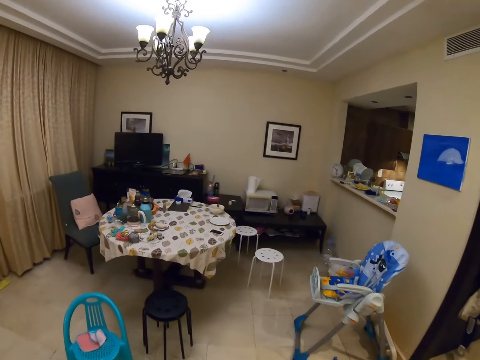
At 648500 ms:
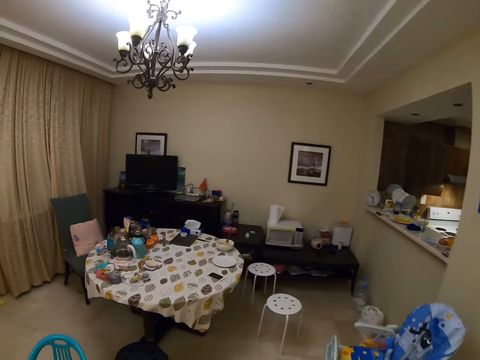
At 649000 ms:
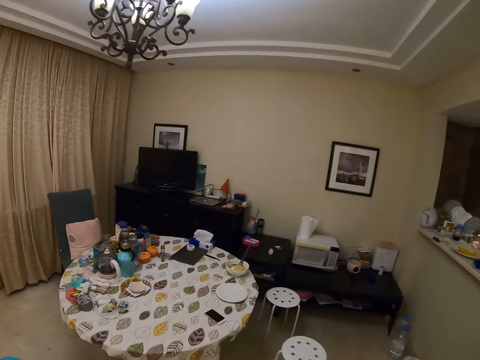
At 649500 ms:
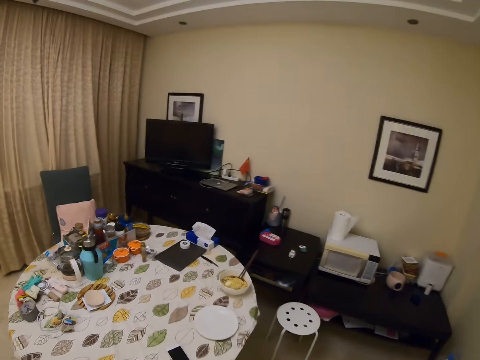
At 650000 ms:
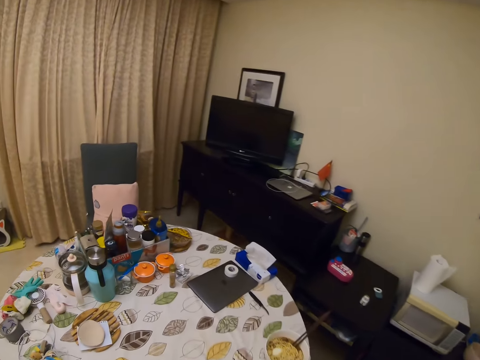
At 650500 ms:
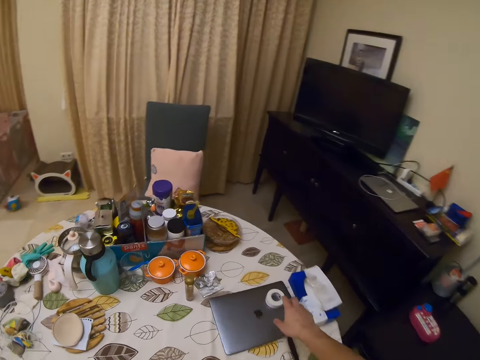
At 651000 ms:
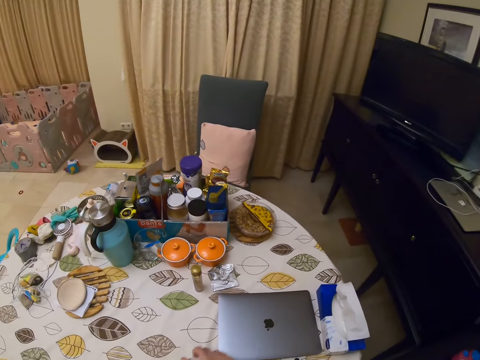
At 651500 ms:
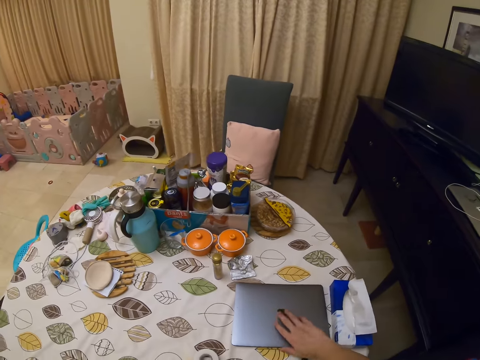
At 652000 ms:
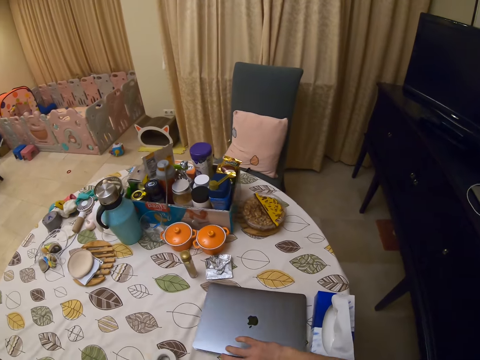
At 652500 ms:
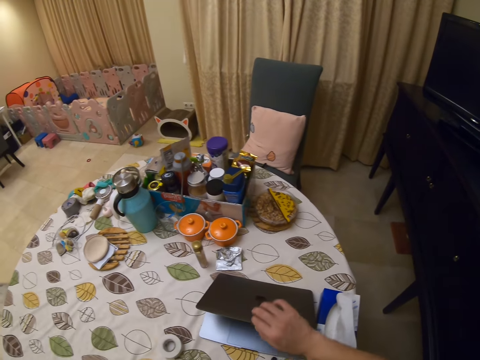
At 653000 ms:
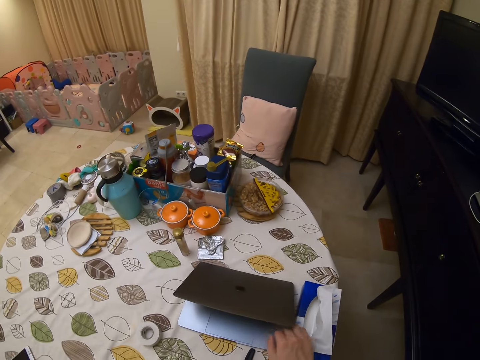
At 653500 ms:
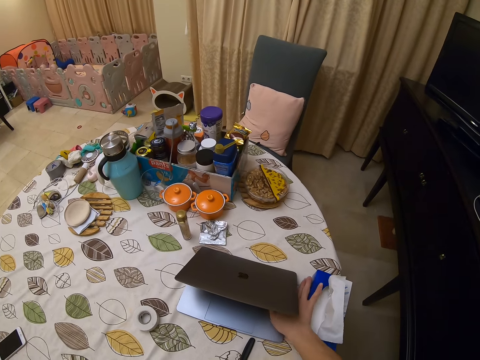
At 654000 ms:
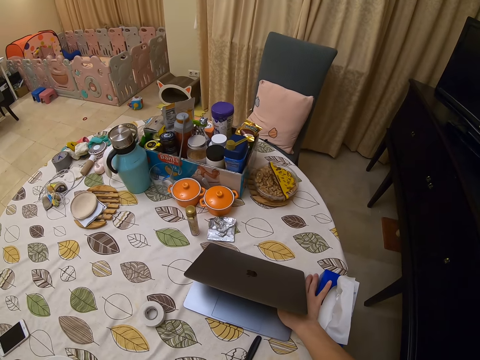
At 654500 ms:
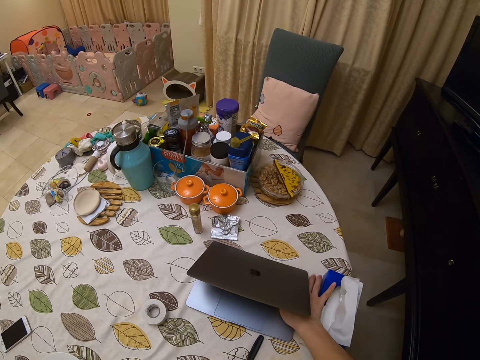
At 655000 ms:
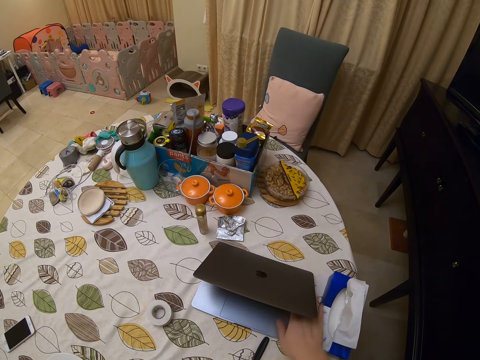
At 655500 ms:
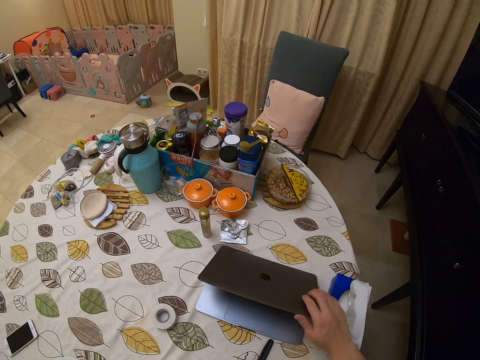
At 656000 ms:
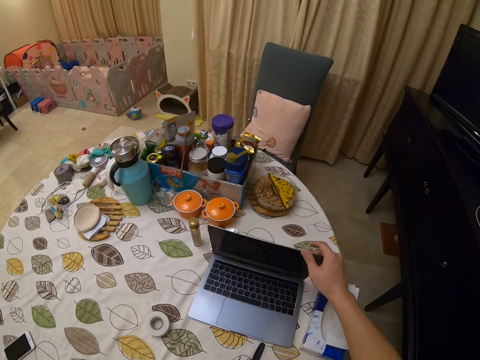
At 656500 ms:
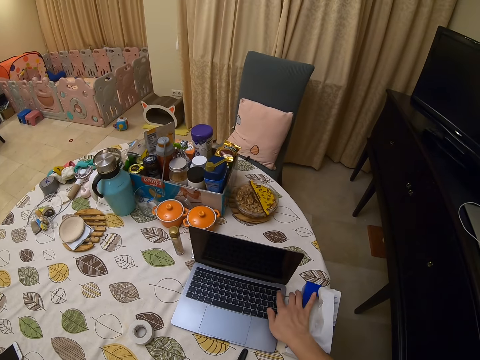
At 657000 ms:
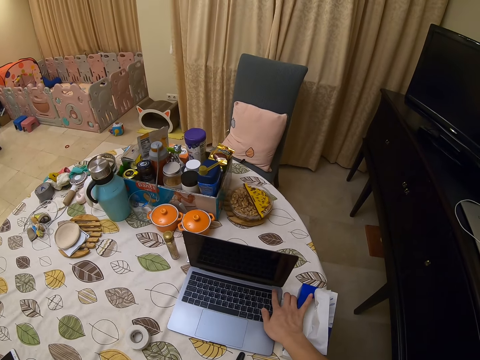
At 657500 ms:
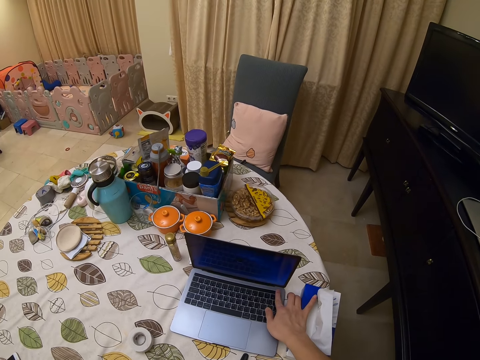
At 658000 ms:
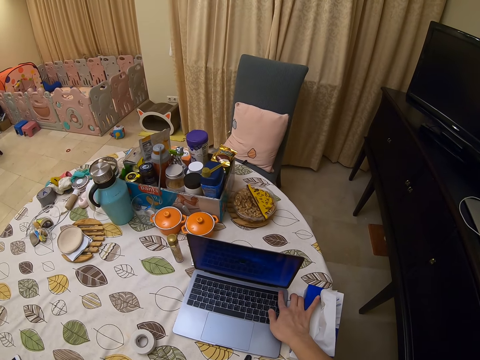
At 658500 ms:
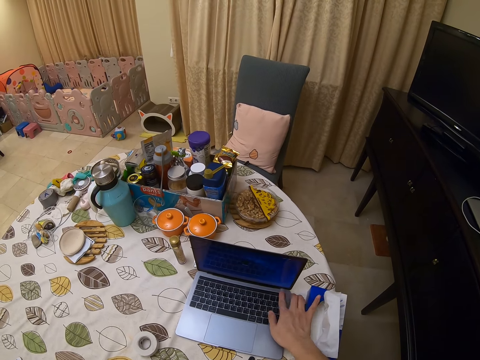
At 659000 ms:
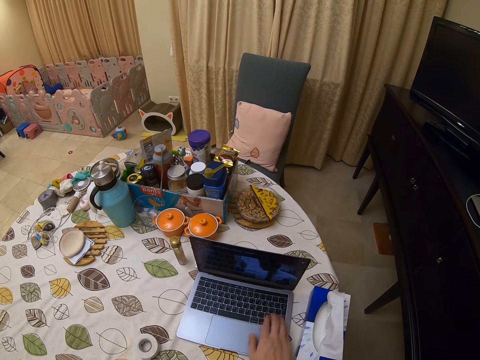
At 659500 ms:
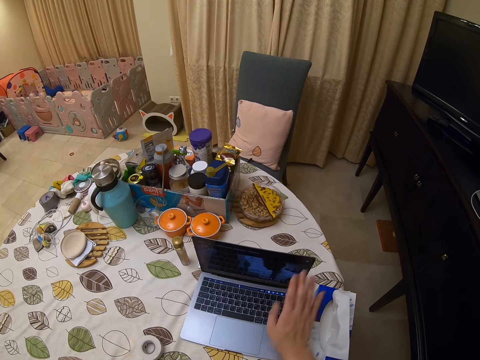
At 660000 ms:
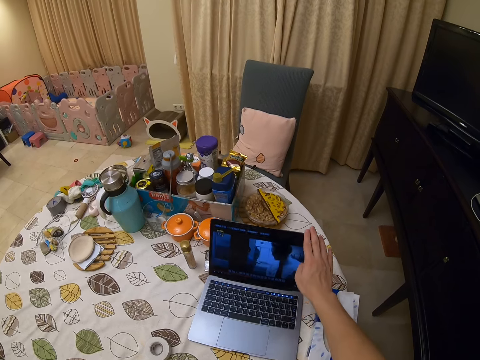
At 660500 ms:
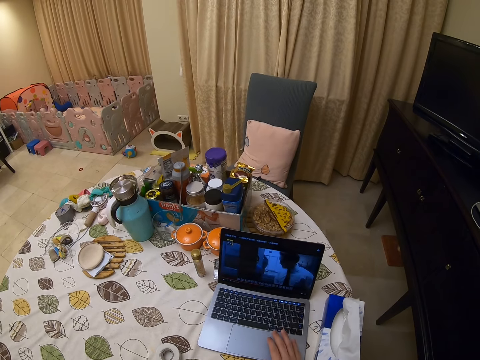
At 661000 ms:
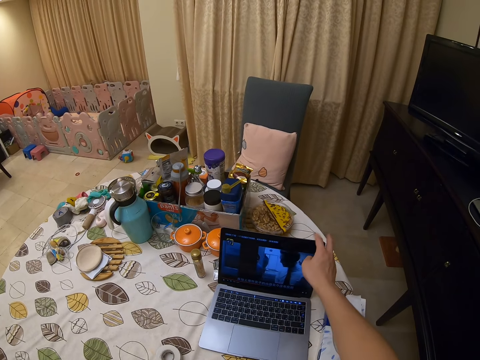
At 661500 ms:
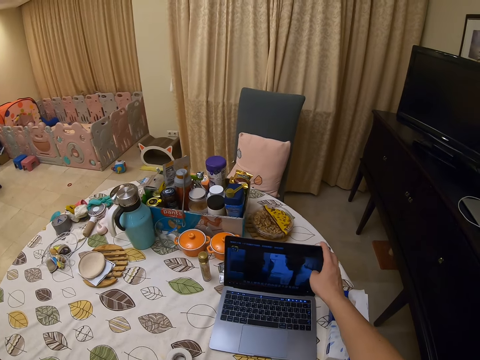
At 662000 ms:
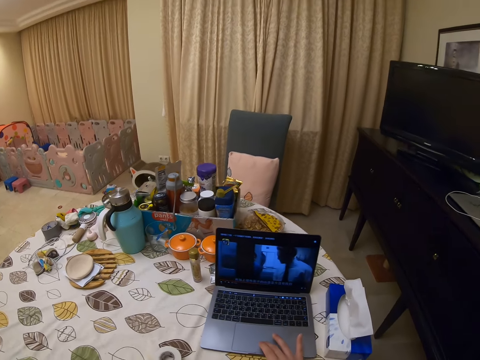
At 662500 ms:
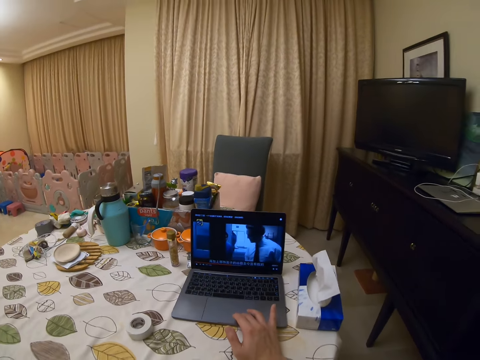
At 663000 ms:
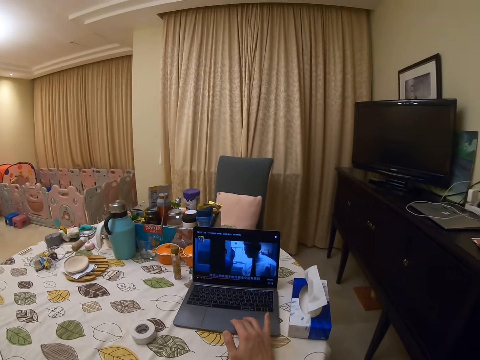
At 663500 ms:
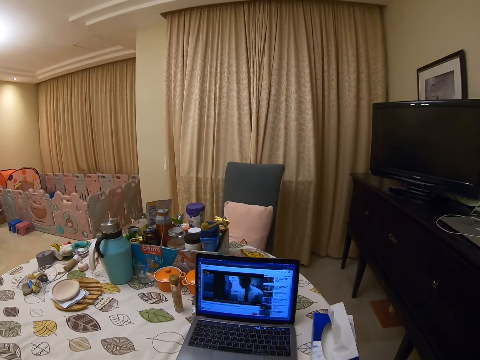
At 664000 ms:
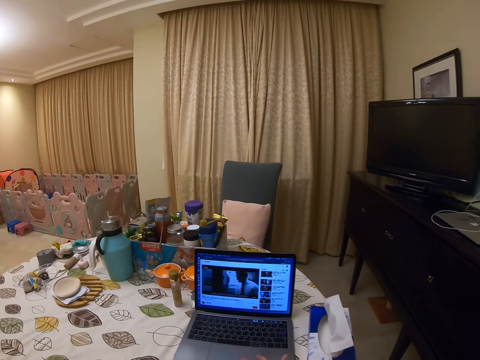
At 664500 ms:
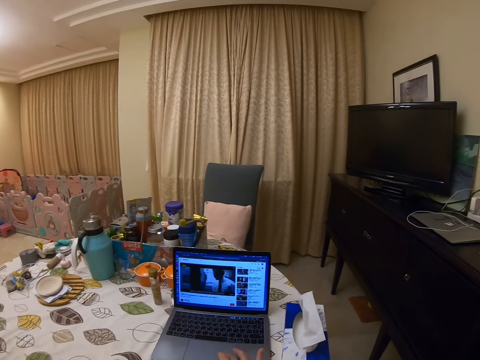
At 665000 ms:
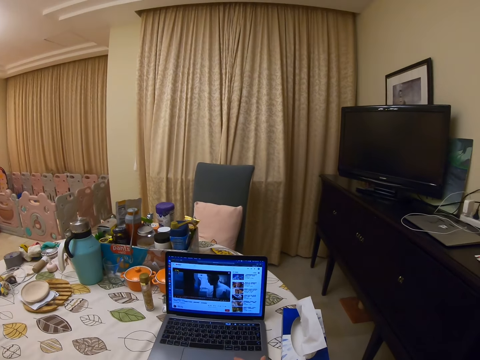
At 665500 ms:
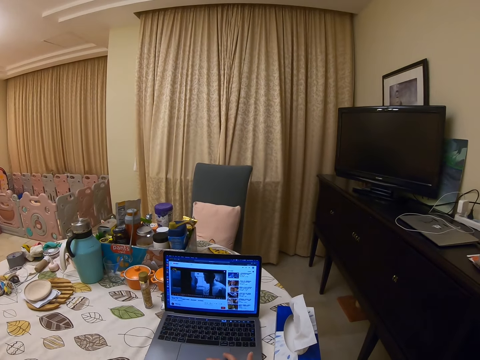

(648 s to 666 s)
The camera wearer walks around the room. They pick up something on a laptop. They open the laptop. They switch on the laptop. They adjust the monitor.

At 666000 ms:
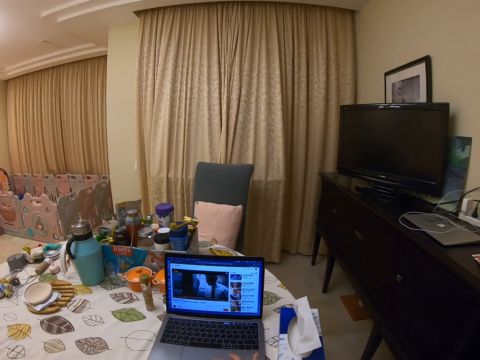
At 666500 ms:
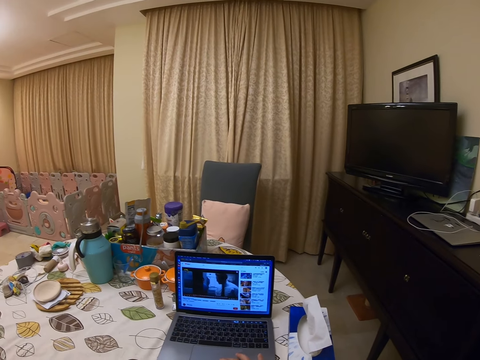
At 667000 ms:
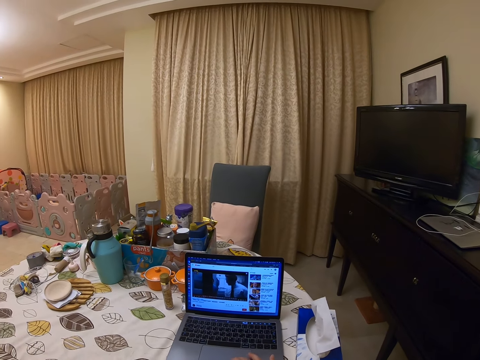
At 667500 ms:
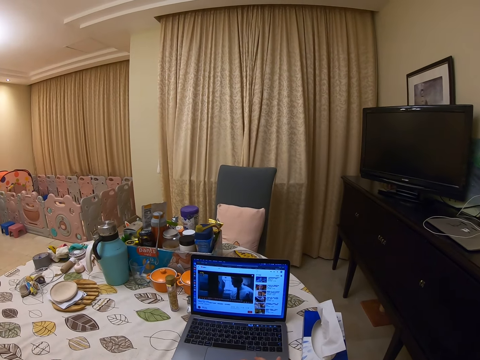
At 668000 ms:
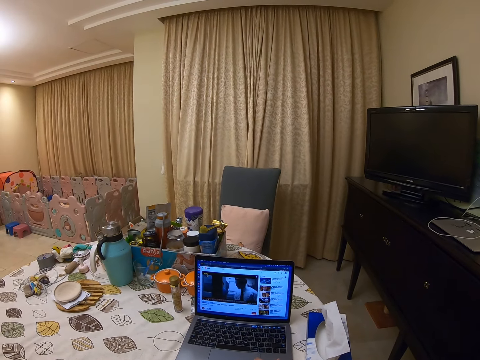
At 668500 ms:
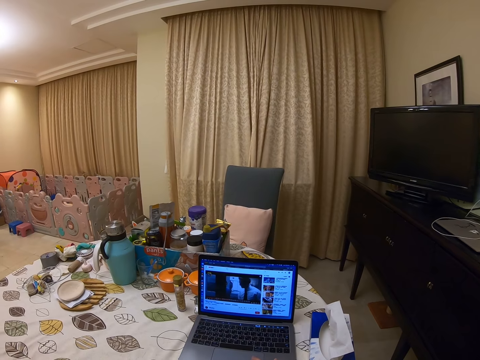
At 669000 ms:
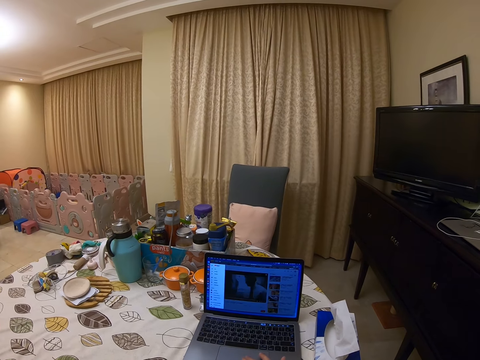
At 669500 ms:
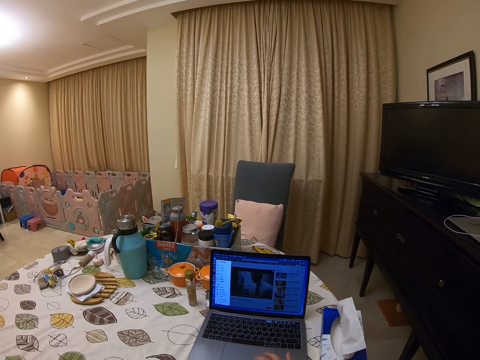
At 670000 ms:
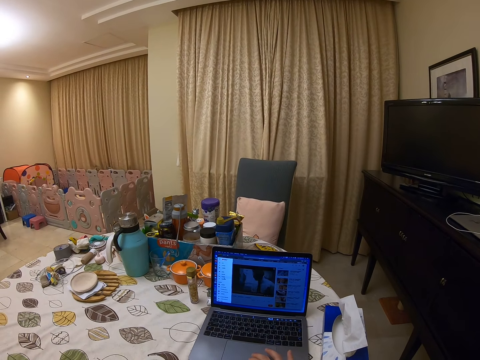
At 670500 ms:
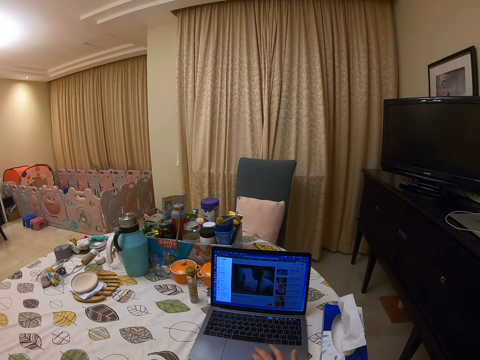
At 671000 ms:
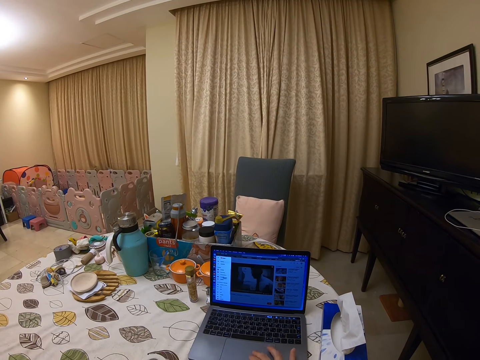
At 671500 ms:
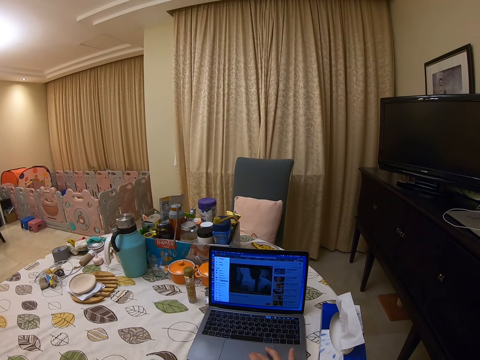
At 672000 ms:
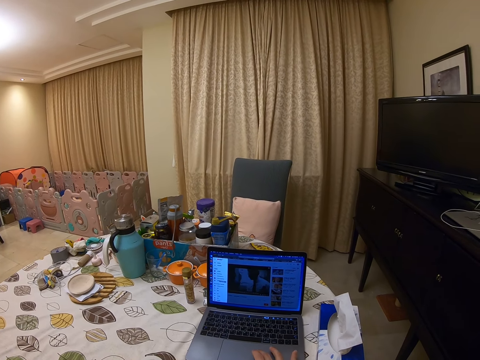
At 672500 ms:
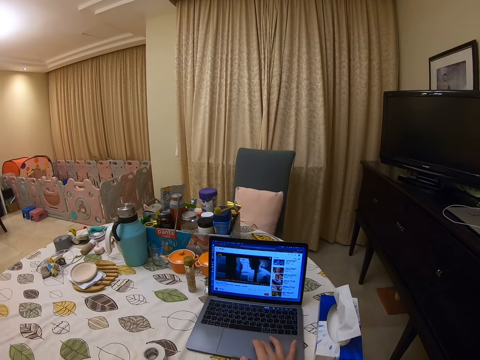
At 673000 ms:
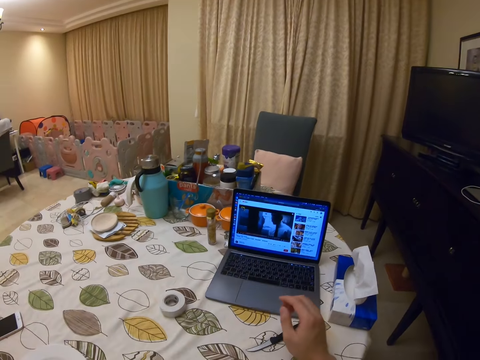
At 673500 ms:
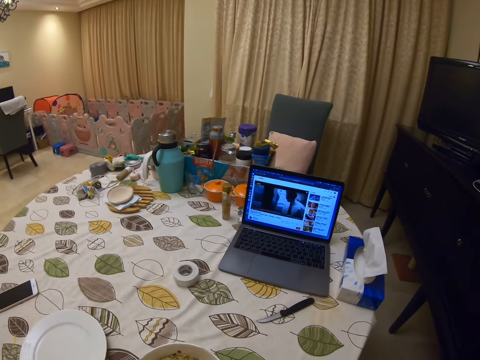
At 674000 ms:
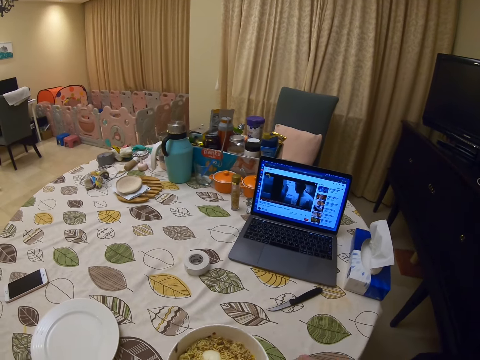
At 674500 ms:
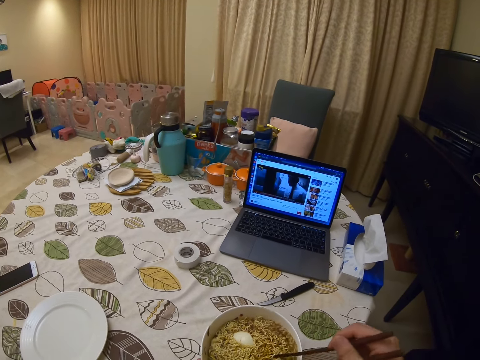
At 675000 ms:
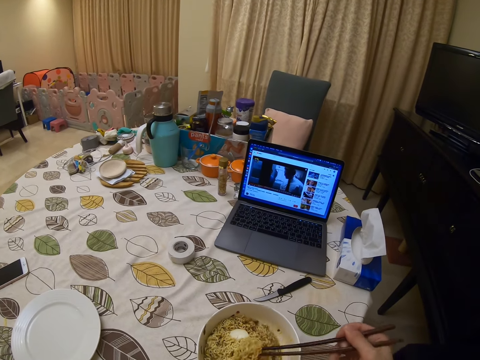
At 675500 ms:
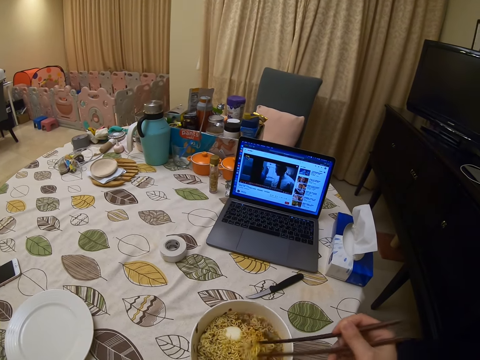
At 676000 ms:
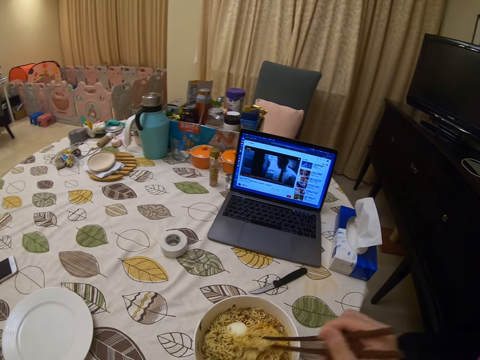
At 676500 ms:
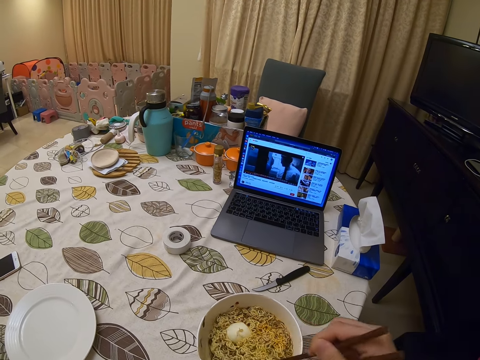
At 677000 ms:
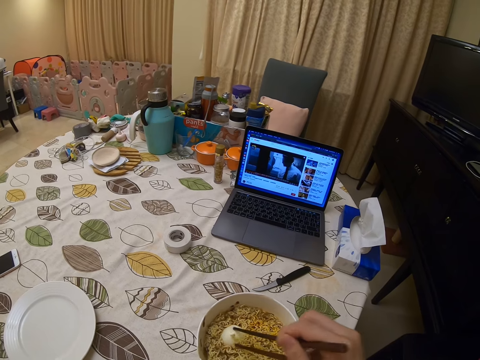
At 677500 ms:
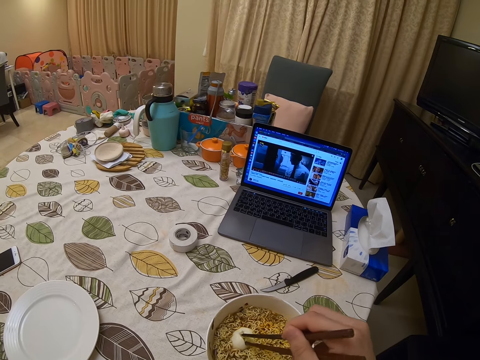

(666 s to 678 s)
The camera wearer operates the laptop. They browse. They pick up chopsticks.
